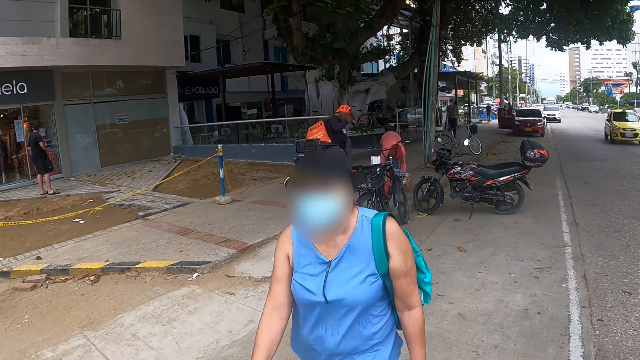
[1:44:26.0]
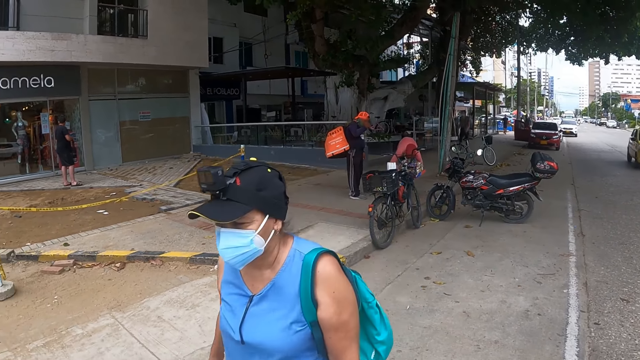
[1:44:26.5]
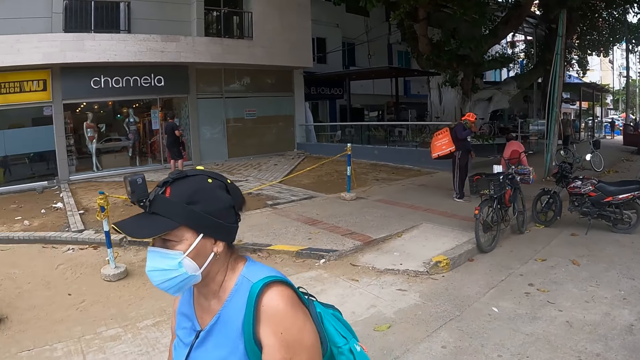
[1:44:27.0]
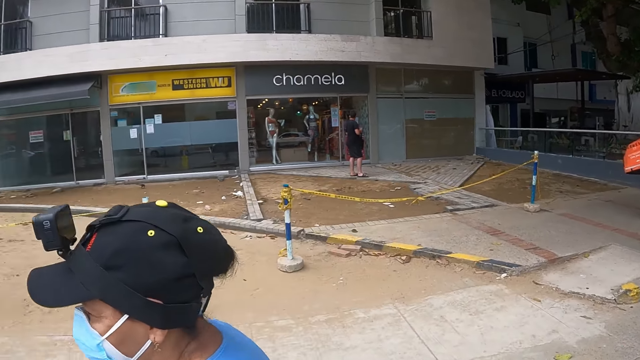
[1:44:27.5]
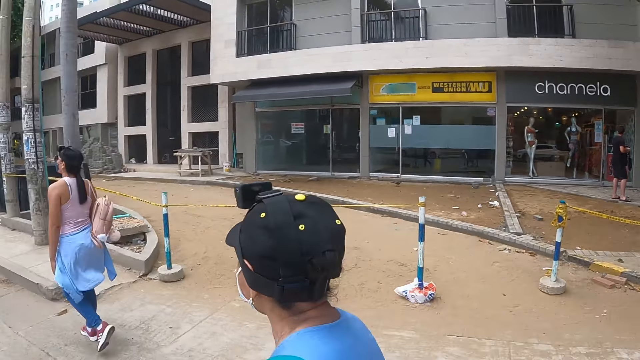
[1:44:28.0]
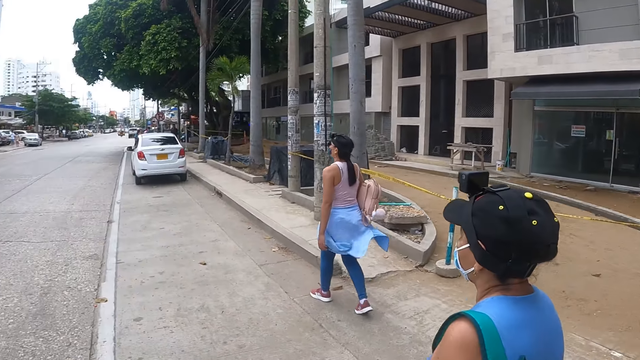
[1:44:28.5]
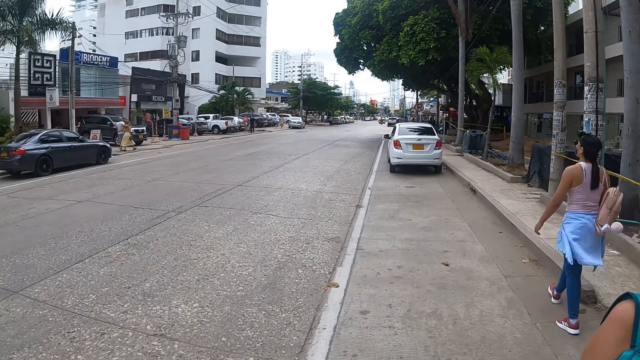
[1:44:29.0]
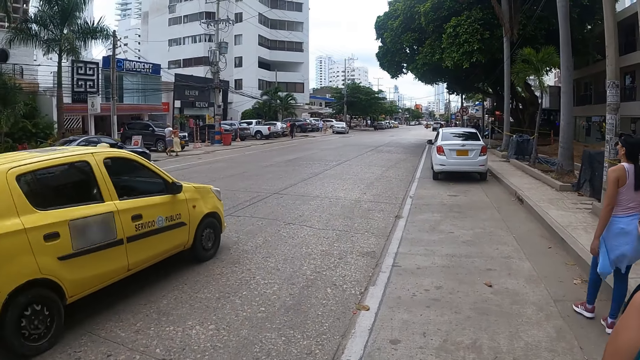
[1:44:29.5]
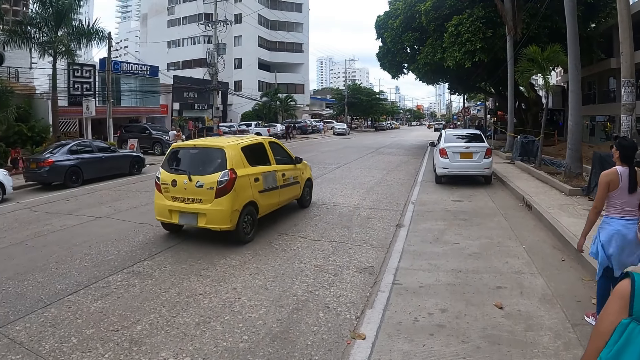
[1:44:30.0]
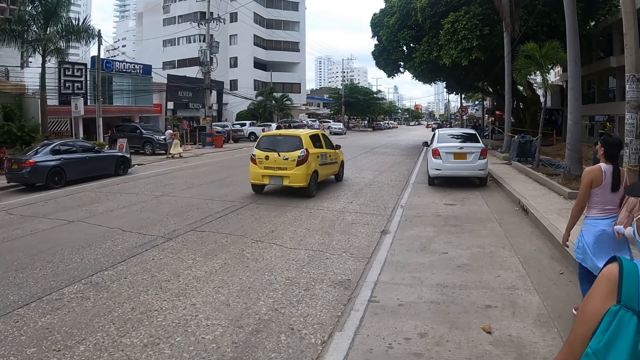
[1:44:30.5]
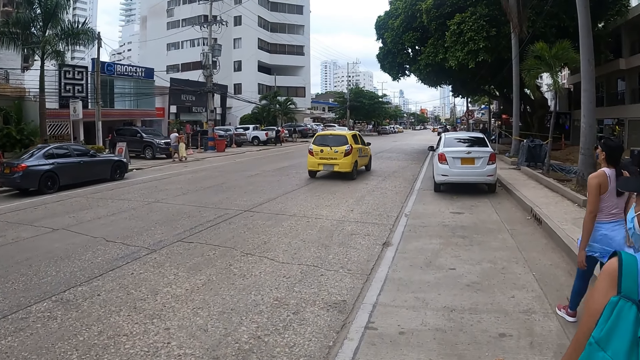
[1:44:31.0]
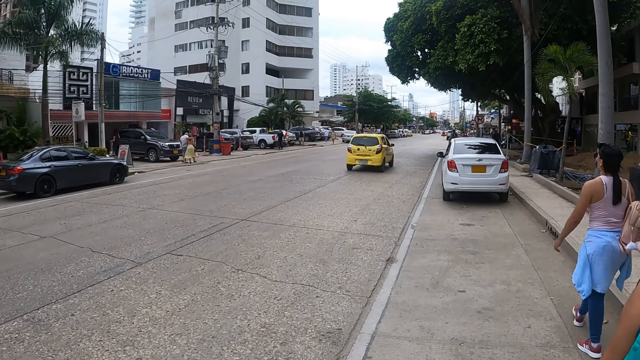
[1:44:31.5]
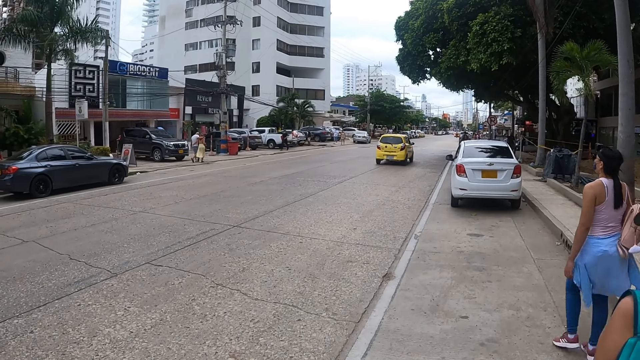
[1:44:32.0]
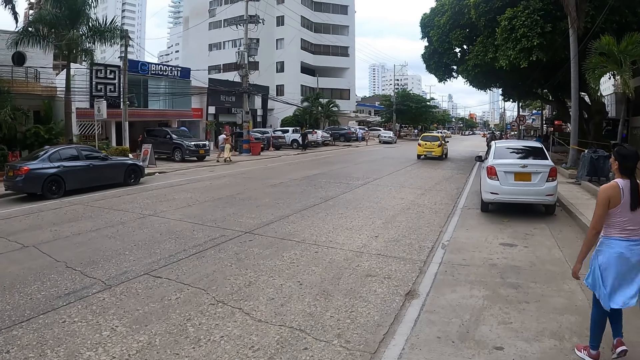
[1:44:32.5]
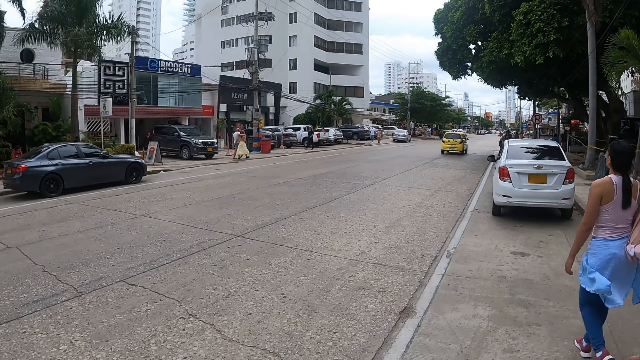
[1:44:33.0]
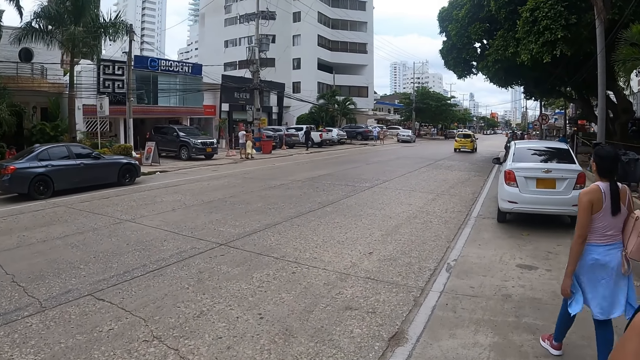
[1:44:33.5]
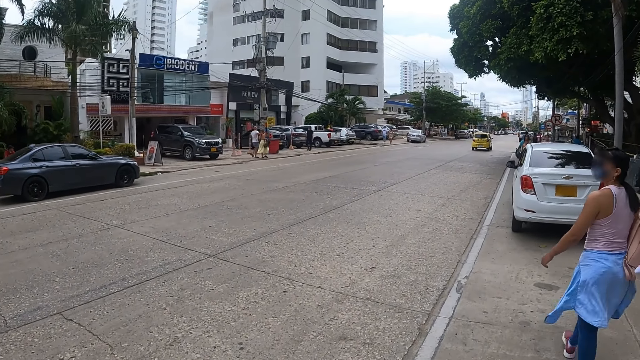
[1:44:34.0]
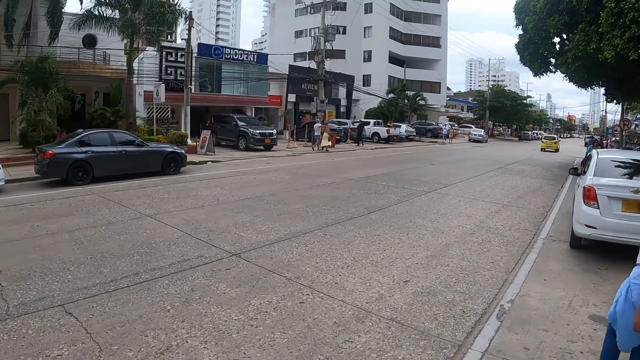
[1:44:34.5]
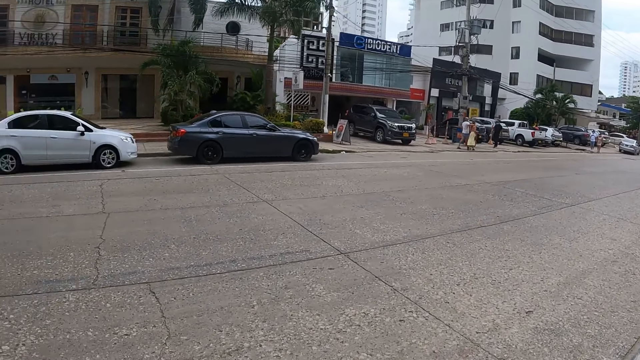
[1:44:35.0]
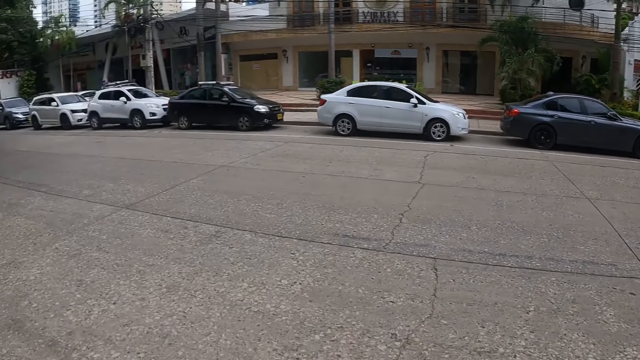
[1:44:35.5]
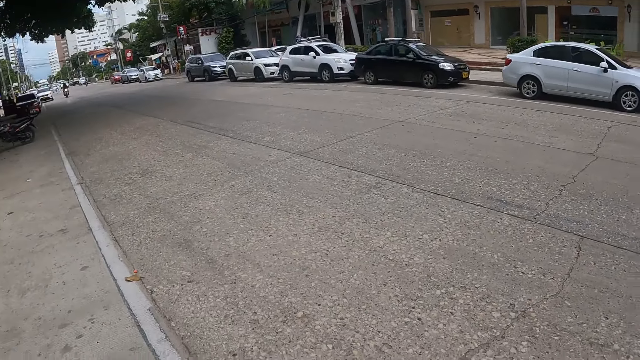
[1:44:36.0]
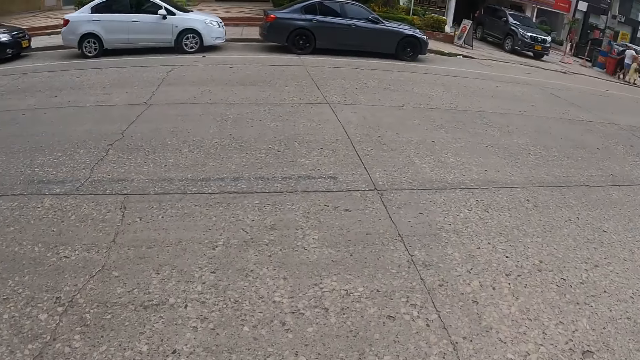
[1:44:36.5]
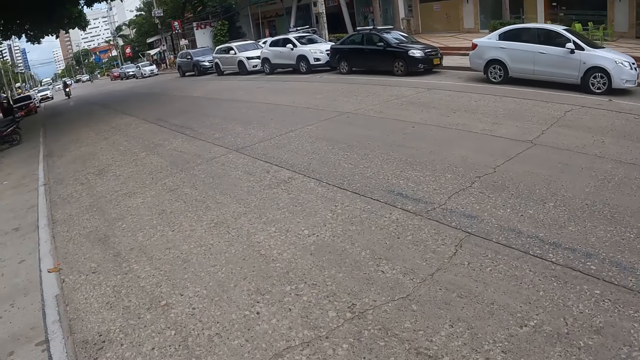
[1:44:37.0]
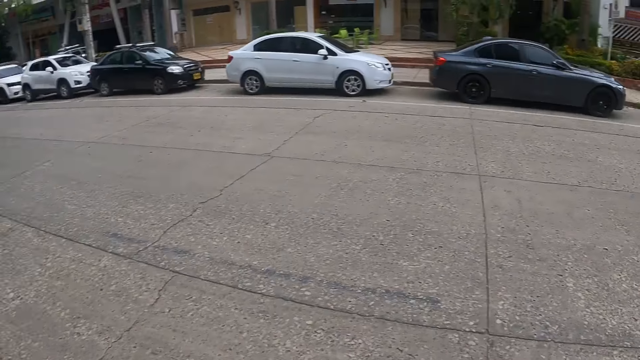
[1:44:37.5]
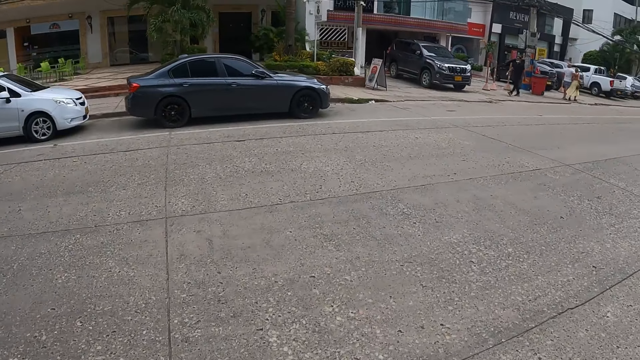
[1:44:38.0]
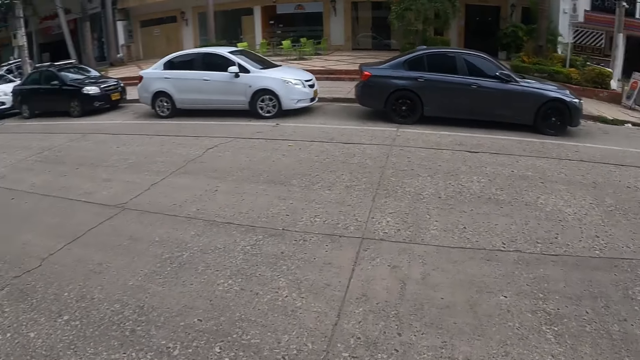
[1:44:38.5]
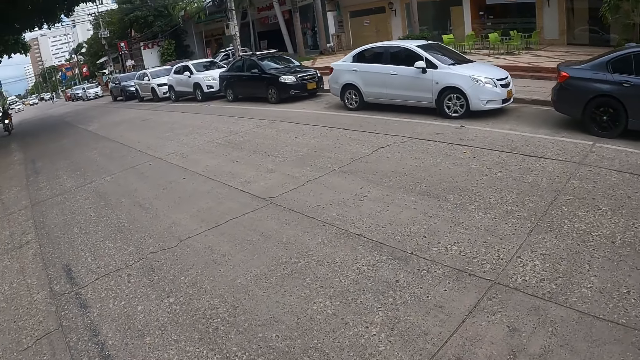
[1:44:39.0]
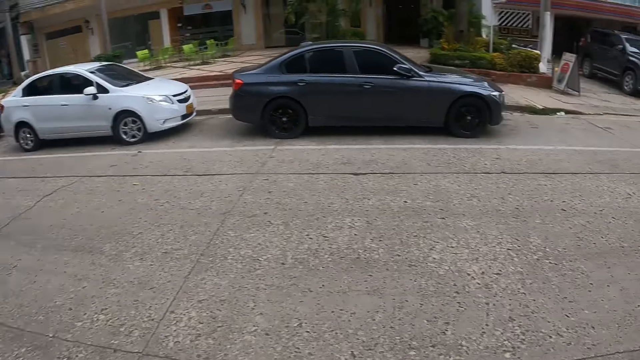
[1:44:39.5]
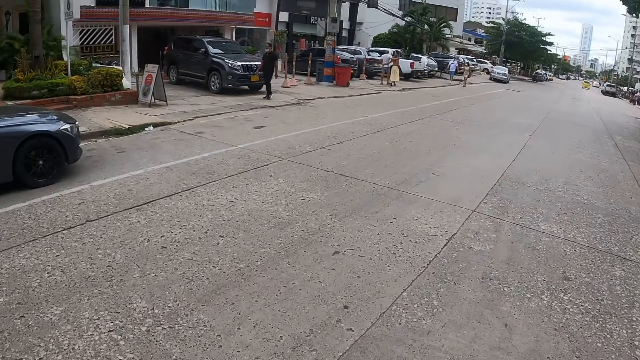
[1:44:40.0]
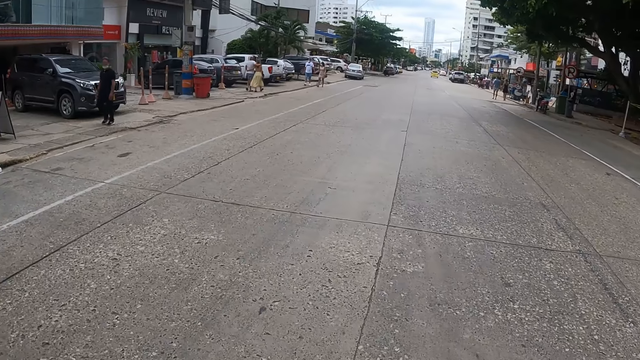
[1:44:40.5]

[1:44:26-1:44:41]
The camera wearer walks along the road. They look around. They cross the road.

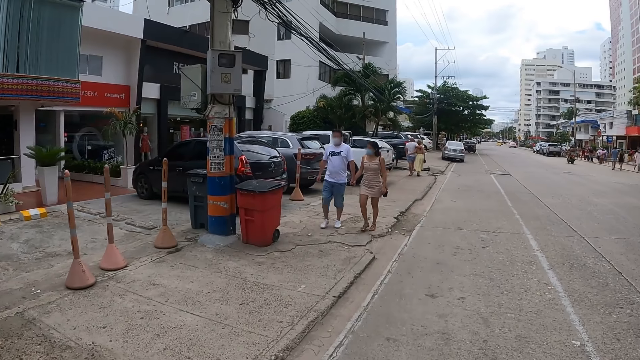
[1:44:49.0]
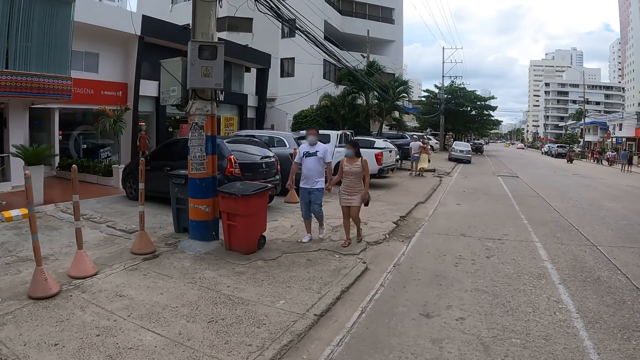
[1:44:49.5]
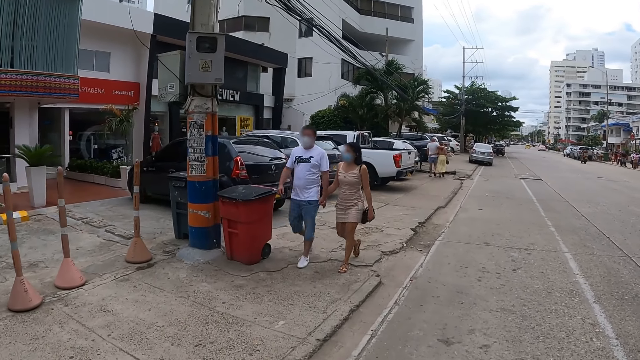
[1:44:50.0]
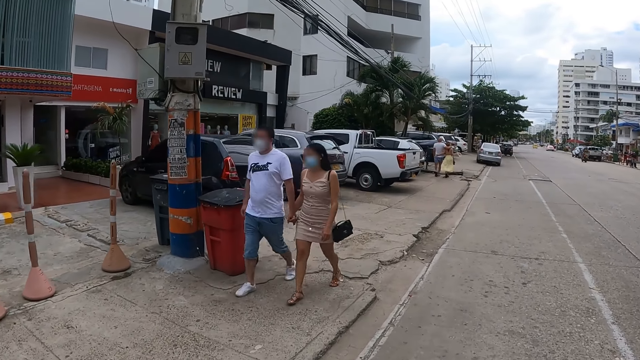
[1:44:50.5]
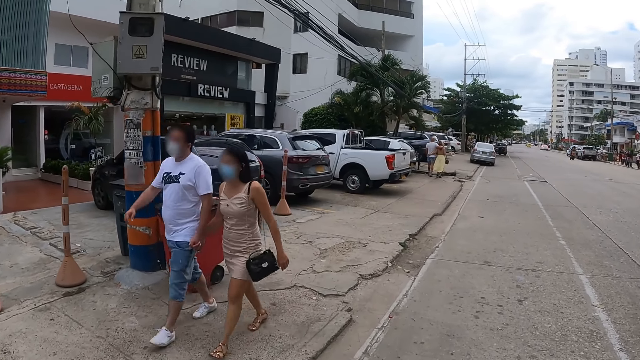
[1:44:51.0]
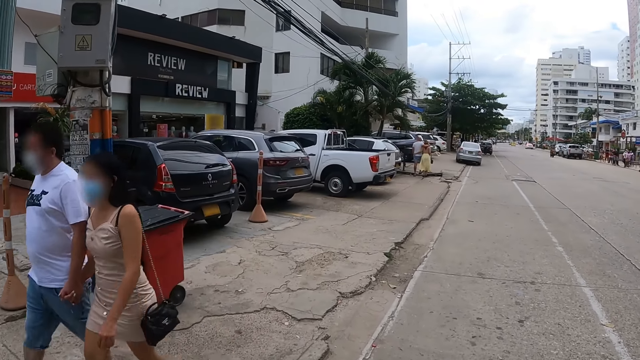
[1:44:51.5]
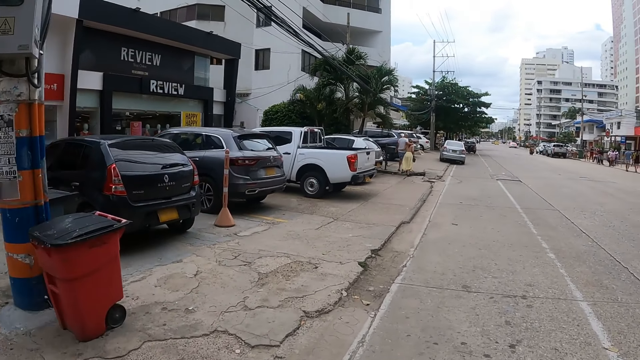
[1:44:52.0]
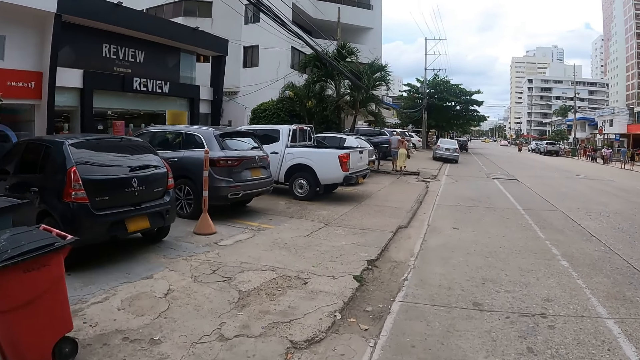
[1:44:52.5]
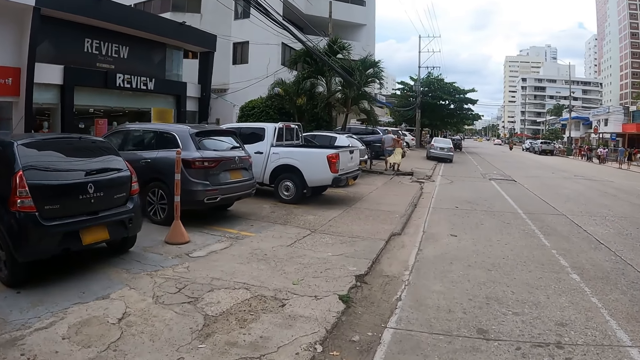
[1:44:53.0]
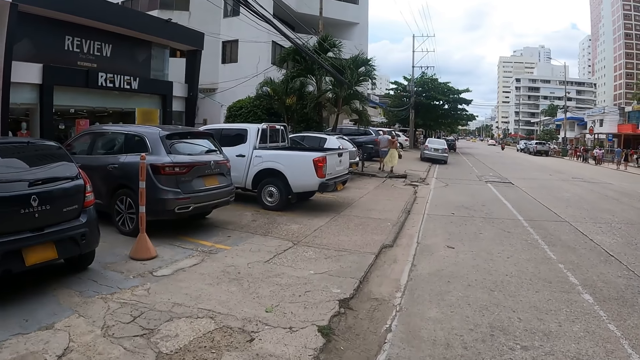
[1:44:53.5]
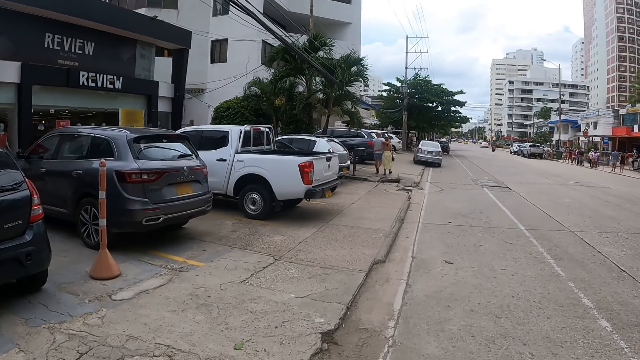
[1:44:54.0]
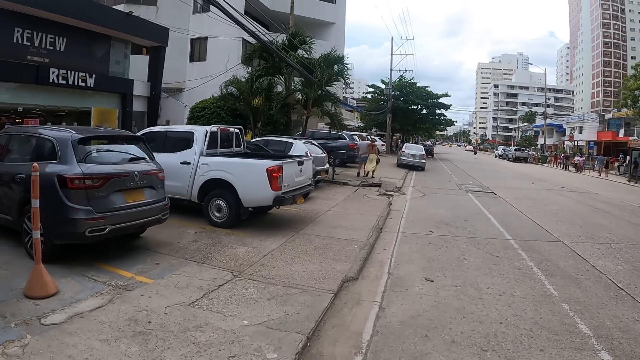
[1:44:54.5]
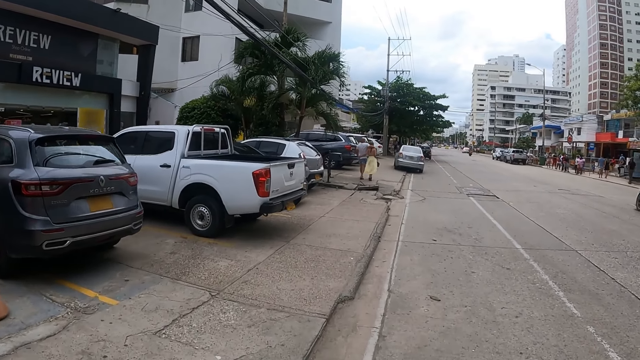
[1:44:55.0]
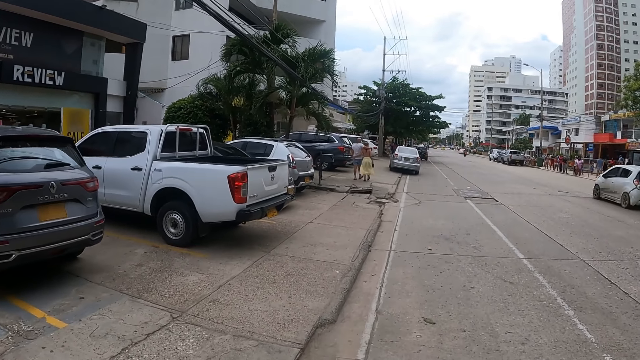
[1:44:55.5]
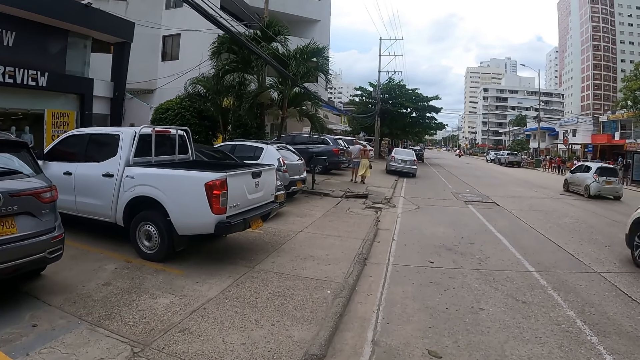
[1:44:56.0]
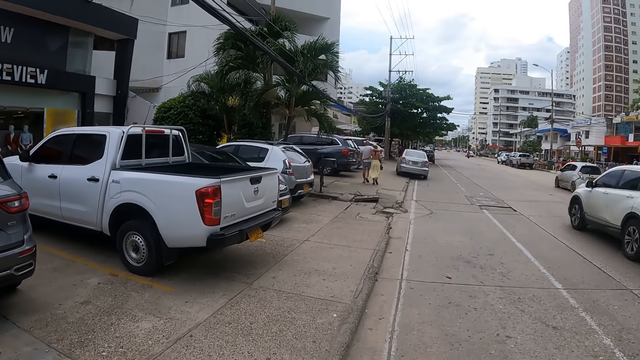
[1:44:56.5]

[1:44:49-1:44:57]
The camera wearer walks along the road.
